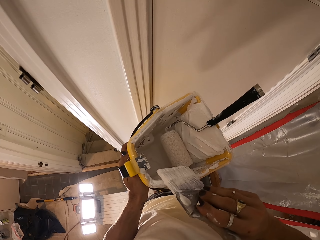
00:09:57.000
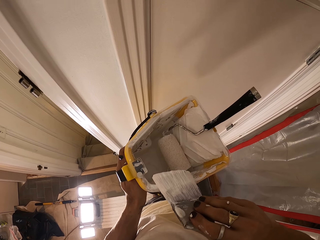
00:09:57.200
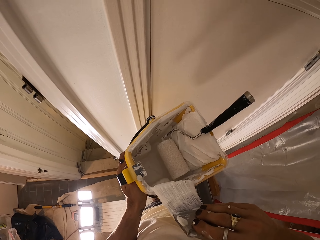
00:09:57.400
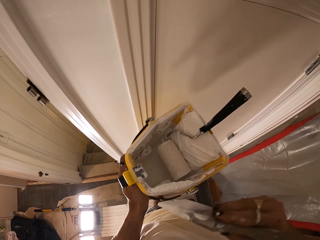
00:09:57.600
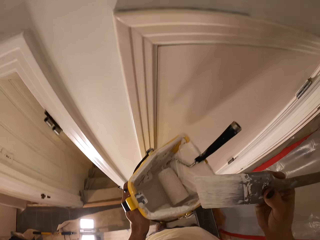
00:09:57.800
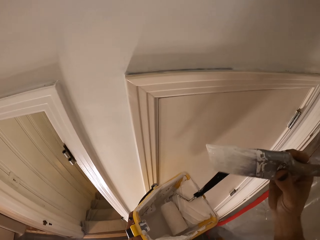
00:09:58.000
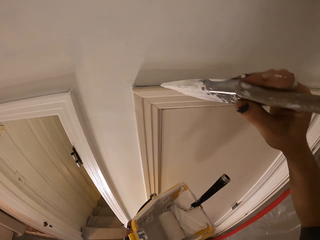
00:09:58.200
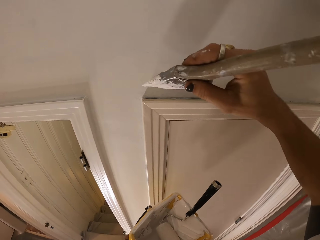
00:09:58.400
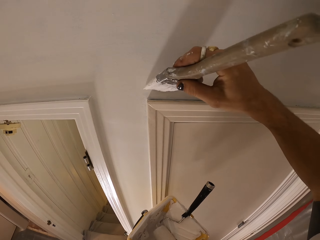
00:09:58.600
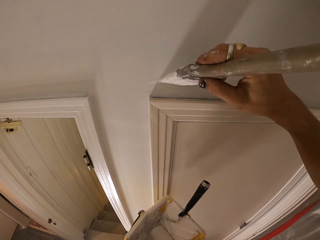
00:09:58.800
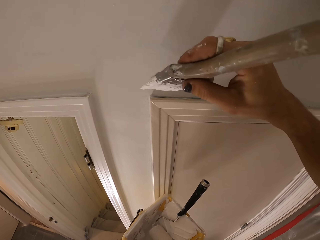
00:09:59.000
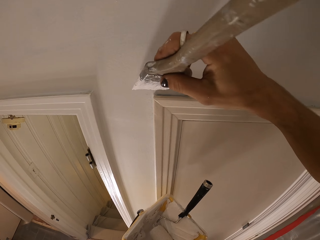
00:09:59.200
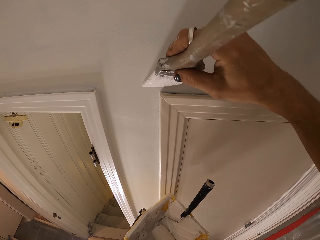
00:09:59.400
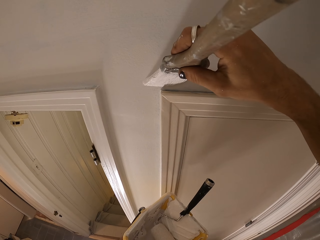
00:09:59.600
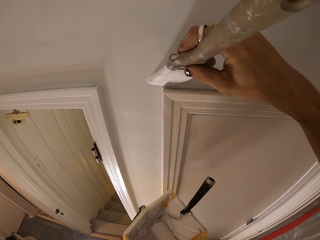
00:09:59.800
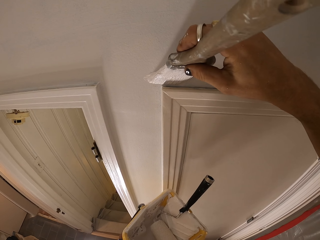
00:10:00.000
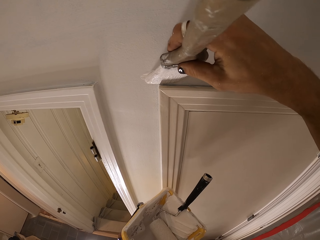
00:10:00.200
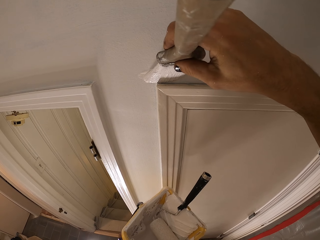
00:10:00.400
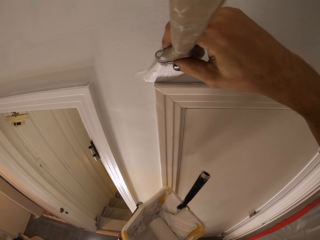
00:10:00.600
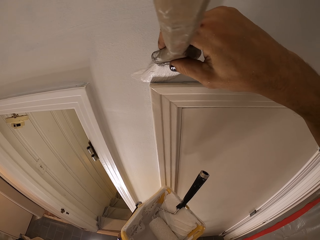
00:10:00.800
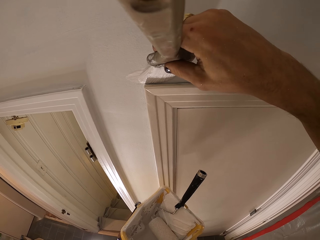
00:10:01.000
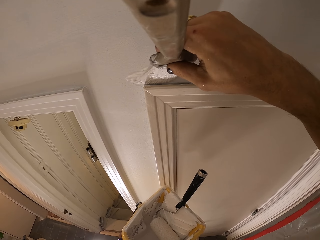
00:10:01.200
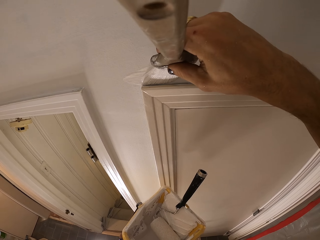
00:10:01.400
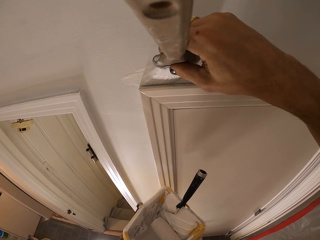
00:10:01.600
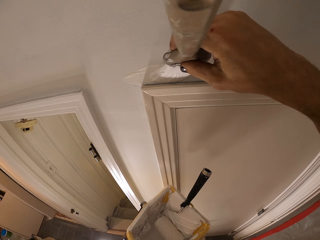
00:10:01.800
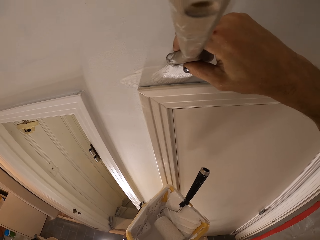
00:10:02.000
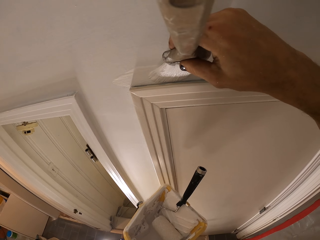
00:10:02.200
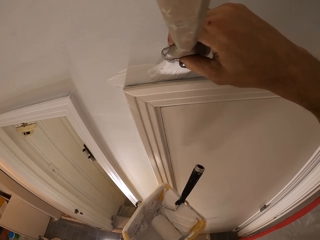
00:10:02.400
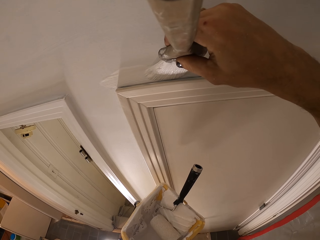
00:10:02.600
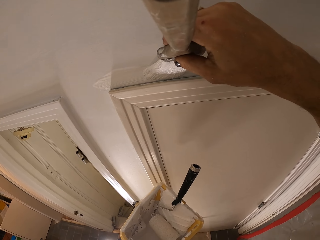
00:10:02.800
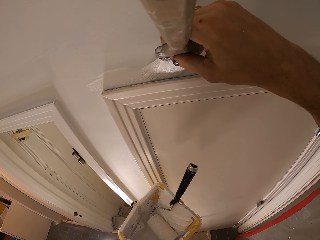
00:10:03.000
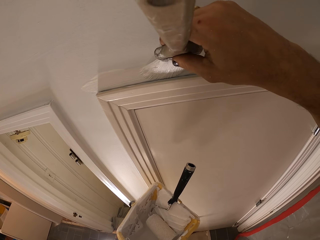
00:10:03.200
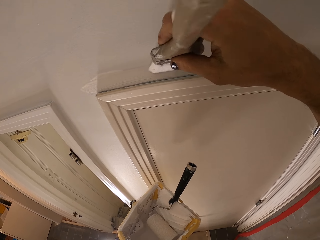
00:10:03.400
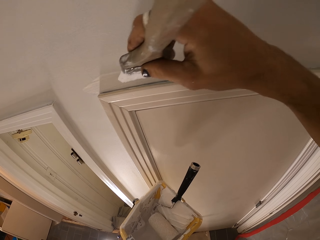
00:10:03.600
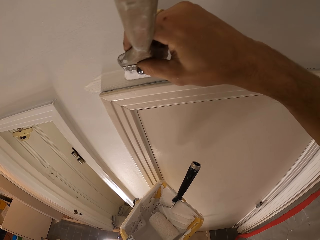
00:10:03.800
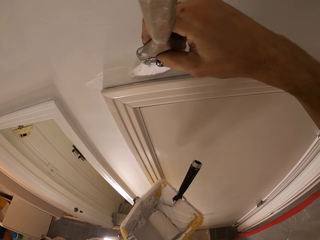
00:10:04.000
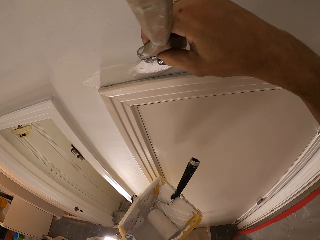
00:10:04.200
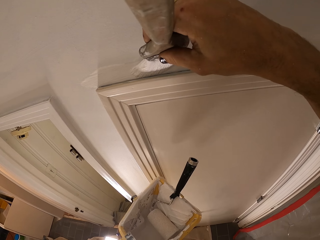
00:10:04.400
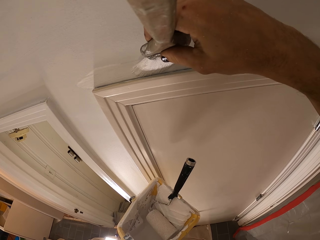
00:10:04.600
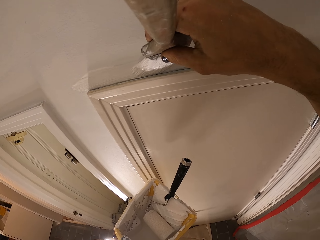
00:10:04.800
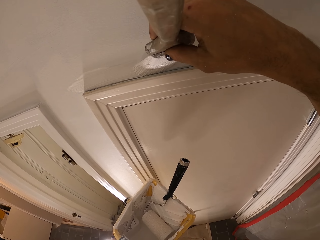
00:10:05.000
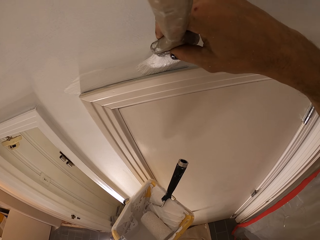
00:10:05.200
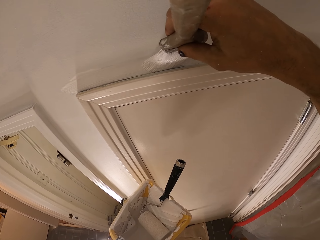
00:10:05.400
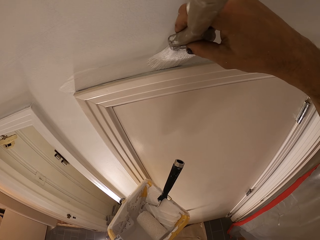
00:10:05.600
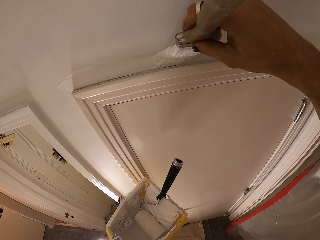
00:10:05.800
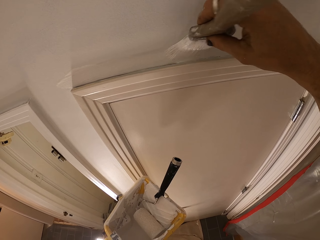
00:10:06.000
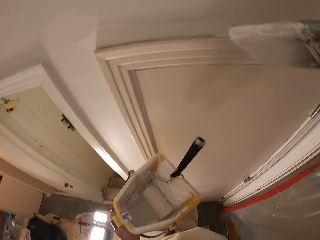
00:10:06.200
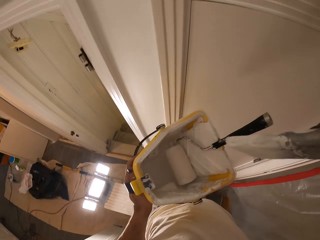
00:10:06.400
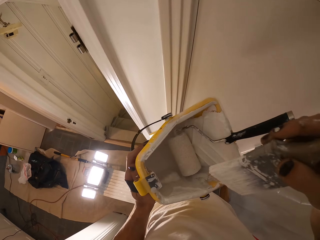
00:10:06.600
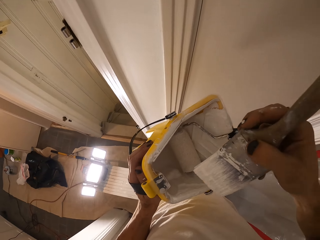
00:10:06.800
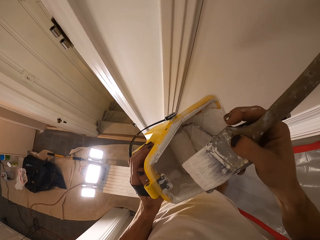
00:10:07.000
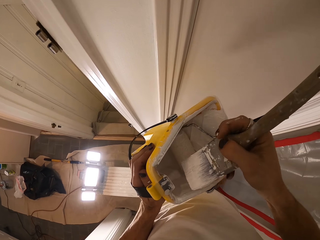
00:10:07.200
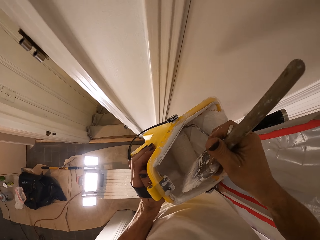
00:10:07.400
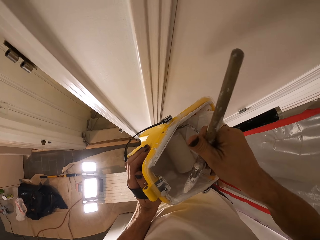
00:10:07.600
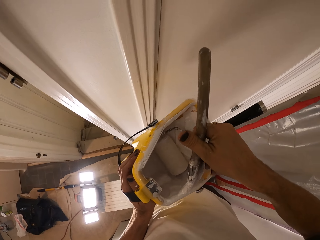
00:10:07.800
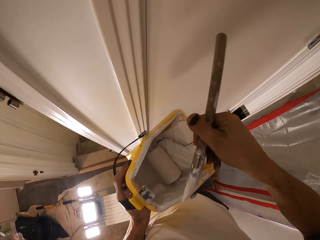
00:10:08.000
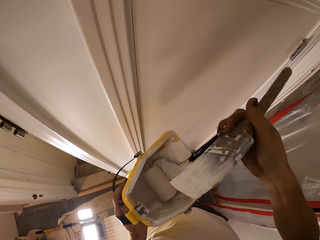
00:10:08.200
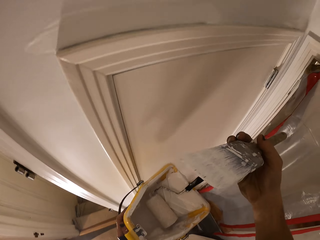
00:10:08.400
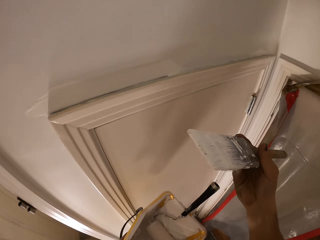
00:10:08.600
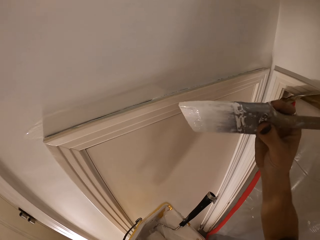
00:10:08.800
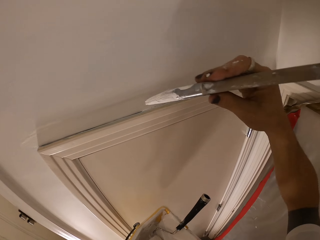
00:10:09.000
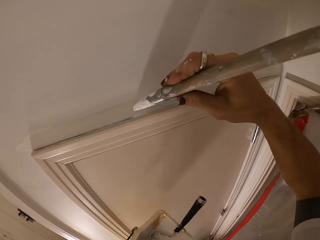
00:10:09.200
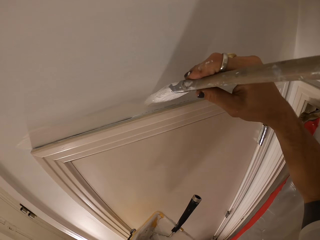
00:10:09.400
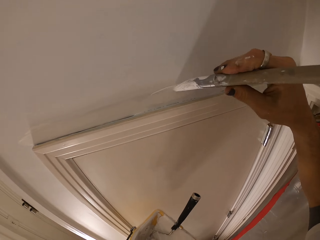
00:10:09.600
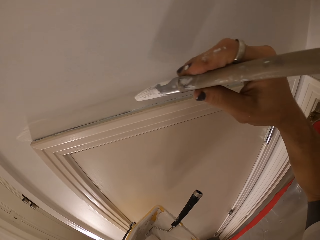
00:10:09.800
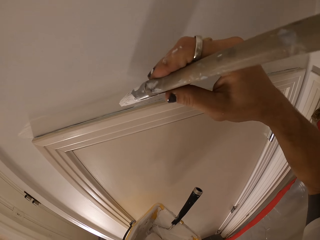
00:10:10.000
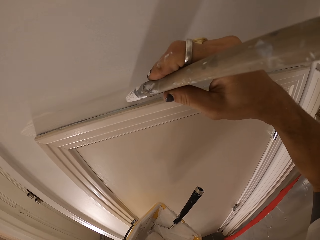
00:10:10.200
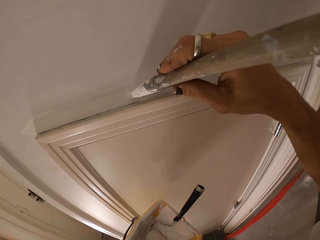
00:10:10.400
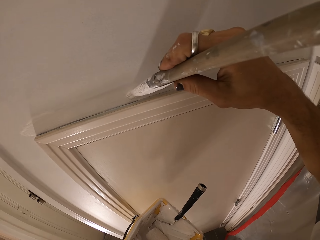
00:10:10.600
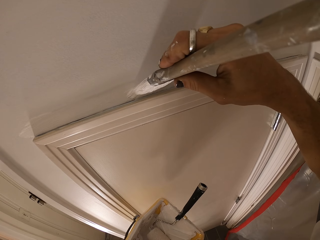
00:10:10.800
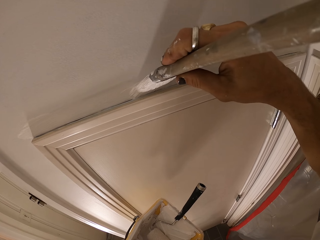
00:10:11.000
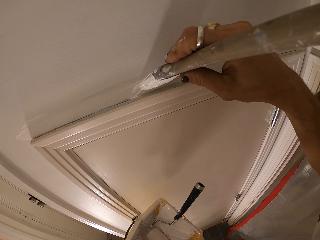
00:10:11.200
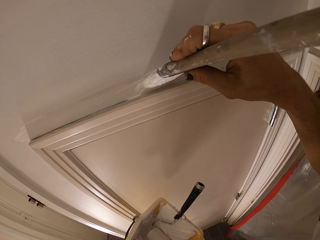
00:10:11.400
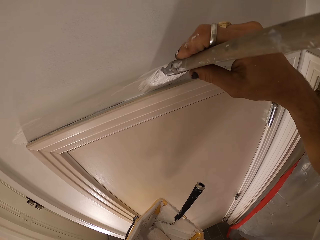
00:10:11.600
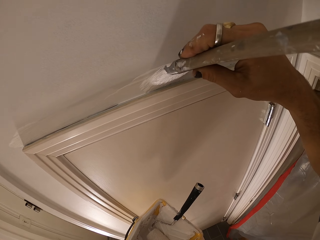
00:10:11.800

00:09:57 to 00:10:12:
The camera wearer paints a wall. They paint. They dip the paint brush in the paint. They paint the wall.

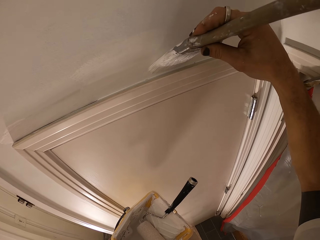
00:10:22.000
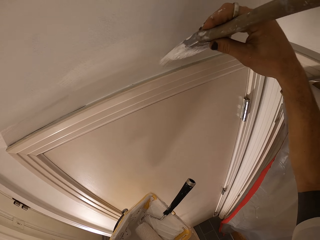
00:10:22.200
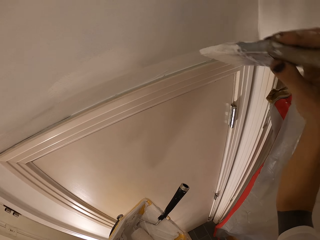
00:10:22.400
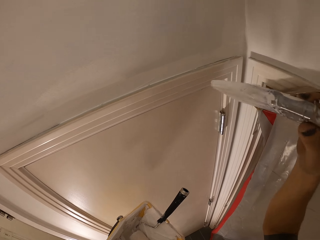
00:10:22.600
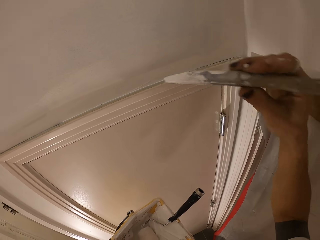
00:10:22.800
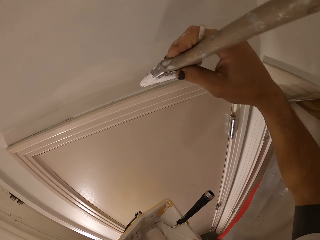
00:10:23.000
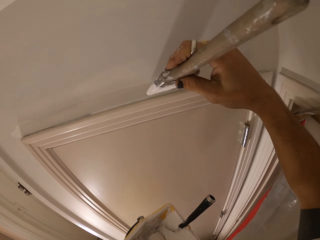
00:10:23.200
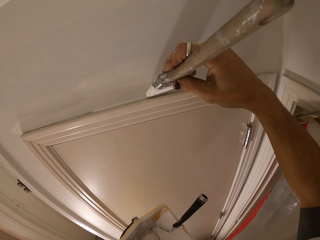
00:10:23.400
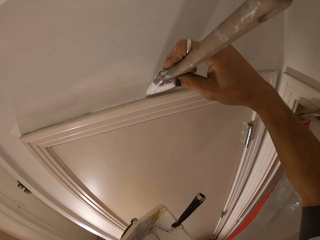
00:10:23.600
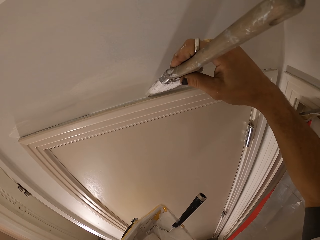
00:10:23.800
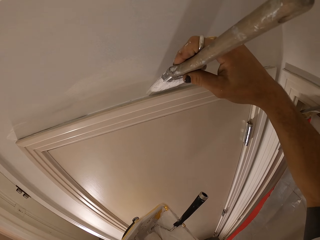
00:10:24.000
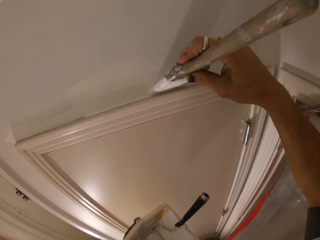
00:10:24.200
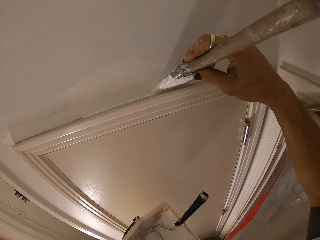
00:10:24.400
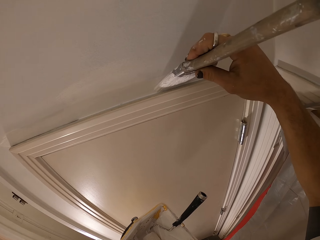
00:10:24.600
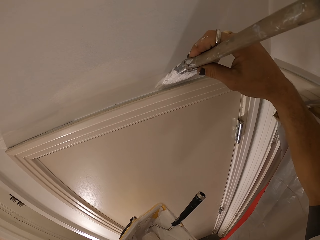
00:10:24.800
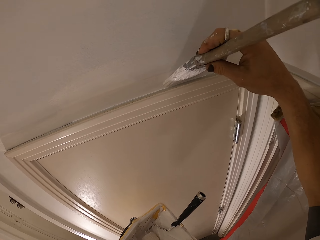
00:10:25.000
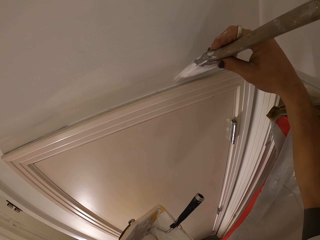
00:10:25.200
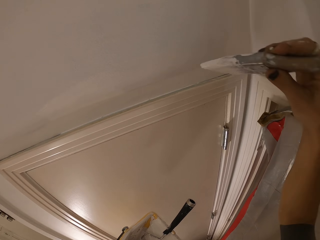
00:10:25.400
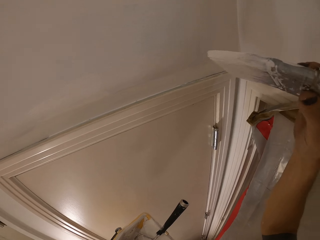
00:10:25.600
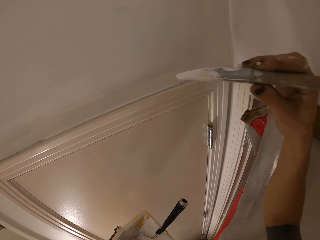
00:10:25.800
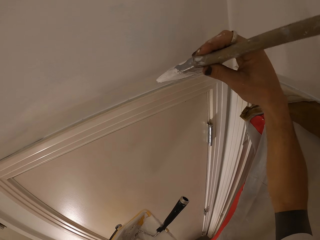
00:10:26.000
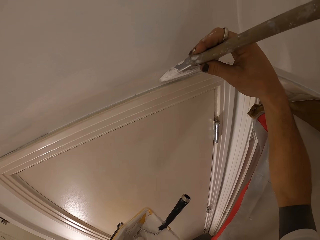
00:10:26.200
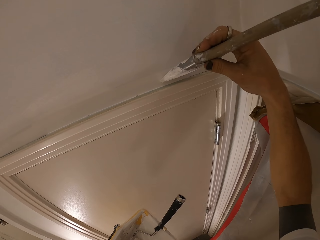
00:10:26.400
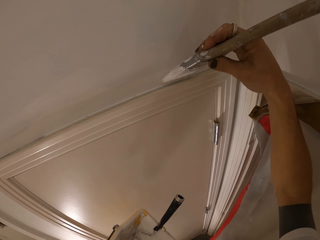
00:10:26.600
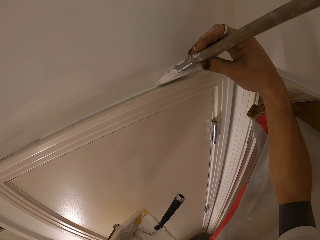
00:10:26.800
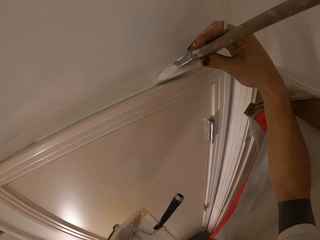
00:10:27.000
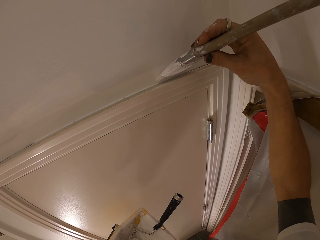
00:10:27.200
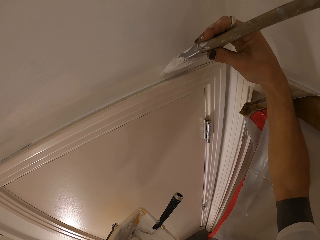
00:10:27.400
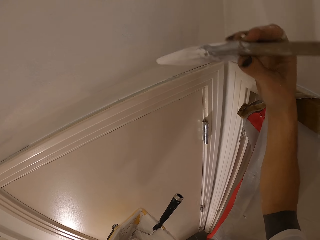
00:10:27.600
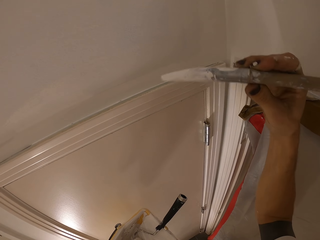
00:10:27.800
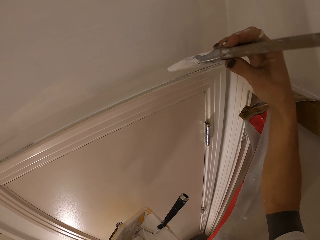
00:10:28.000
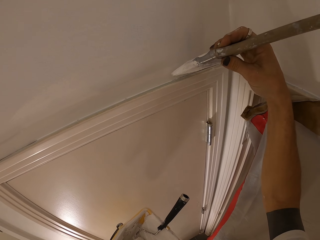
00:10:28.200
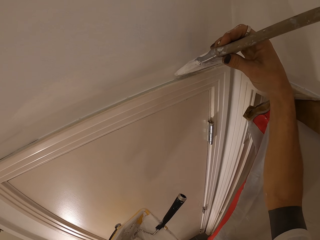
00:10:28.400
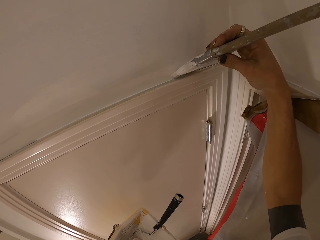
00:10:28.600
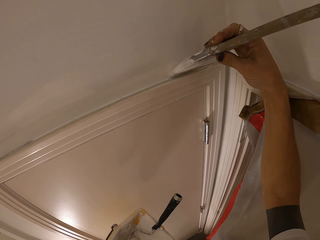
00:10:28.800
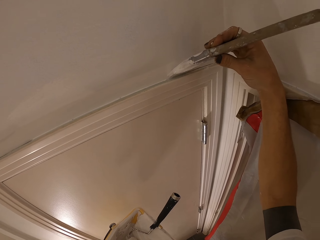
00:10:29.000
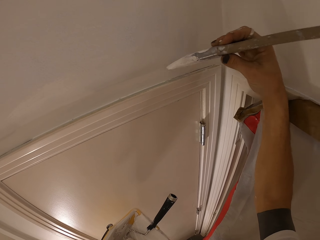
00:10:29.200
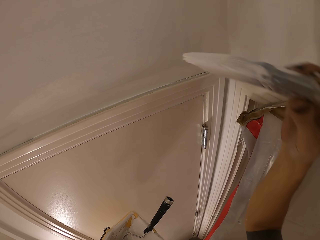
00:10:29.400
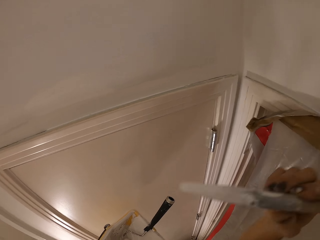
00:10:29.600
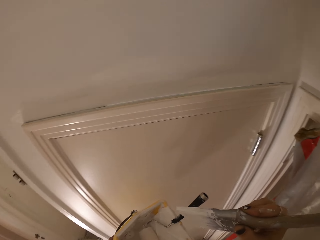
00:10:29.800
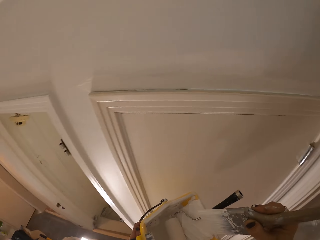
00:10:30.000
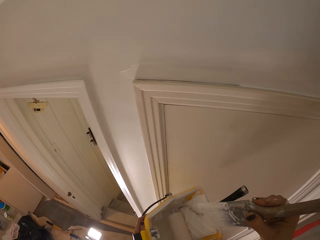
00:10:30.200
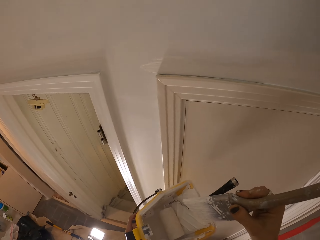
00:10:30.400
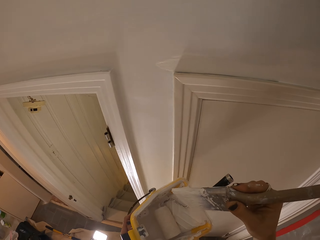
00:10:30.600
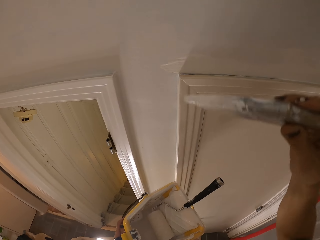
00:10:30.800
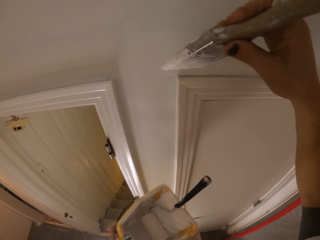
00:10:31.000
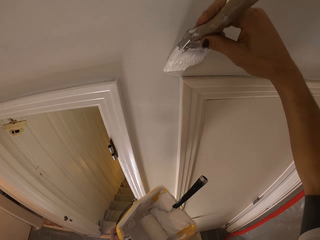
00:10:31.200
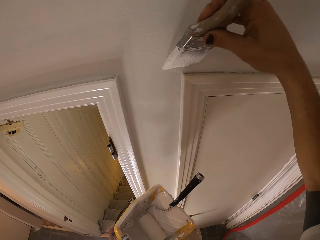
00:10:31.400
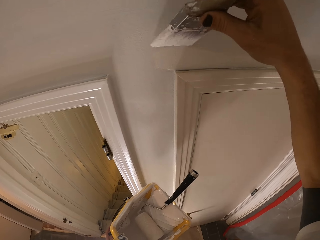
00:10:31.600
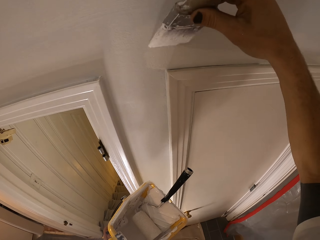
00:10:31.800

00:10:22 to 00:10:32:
The camera wearer paints.
